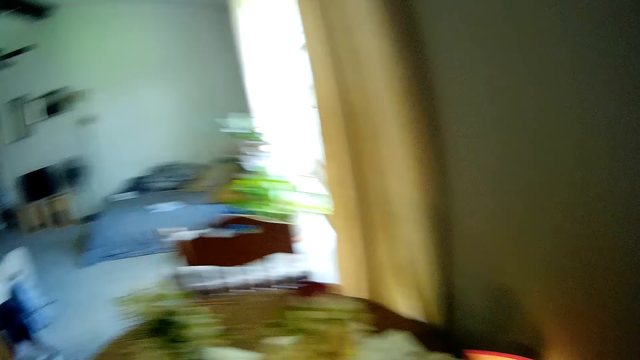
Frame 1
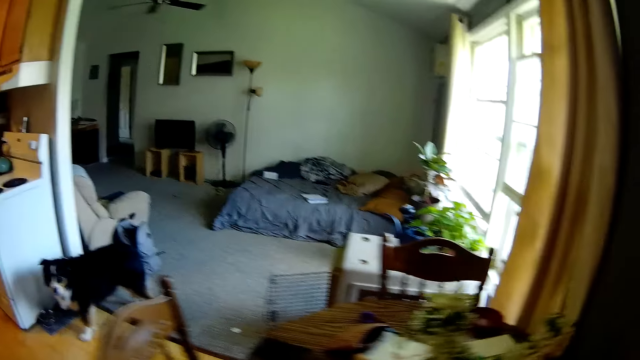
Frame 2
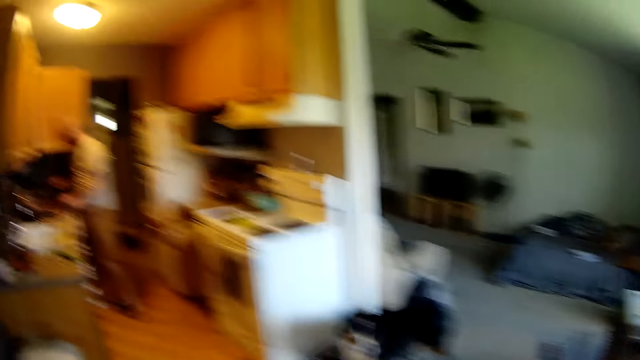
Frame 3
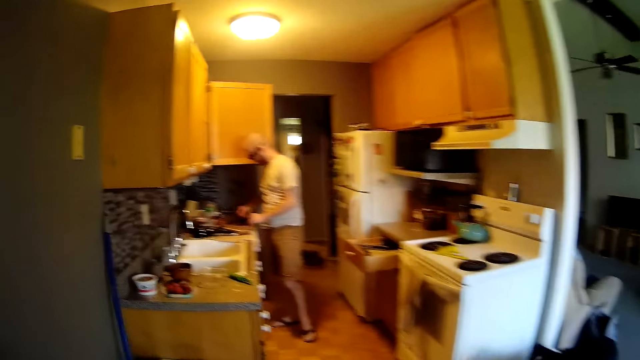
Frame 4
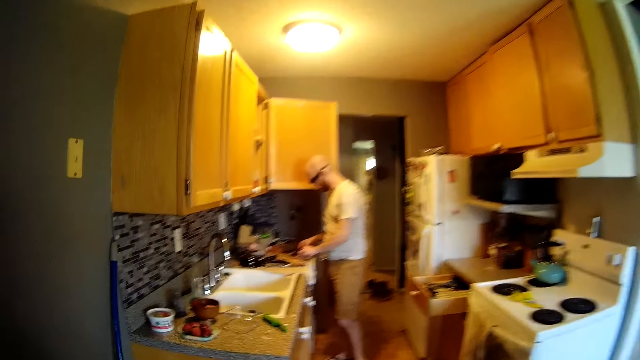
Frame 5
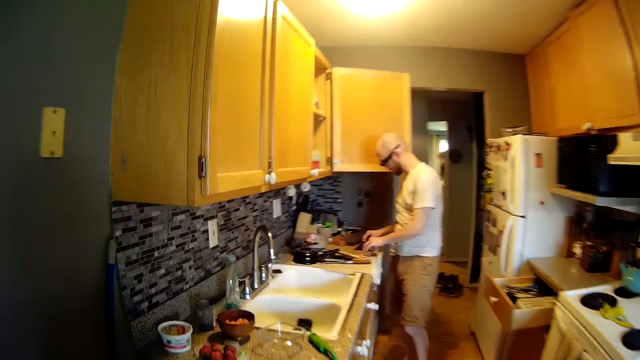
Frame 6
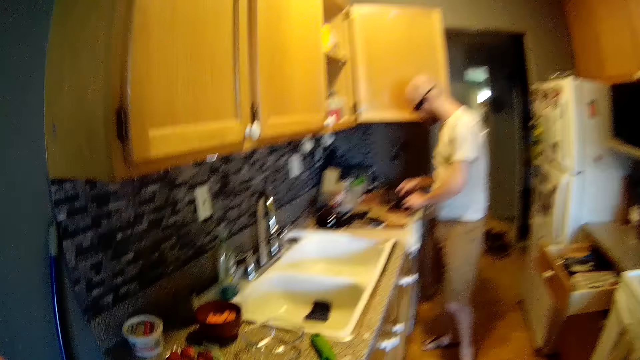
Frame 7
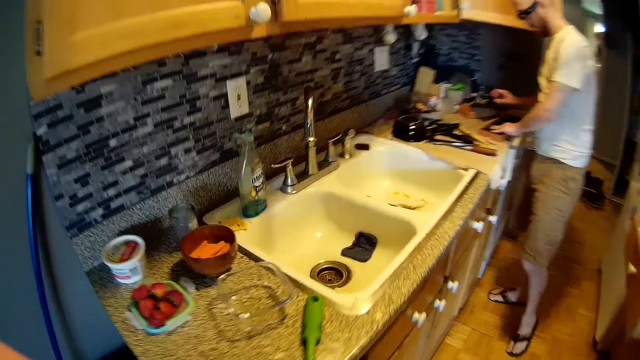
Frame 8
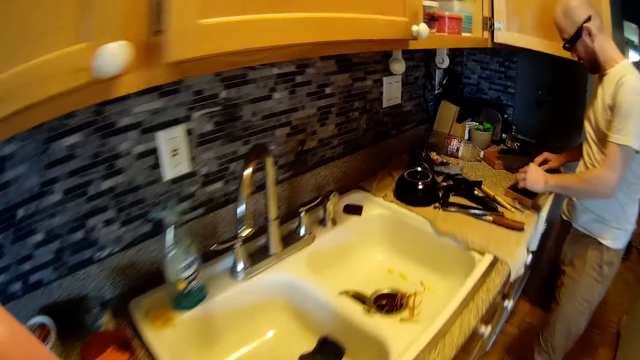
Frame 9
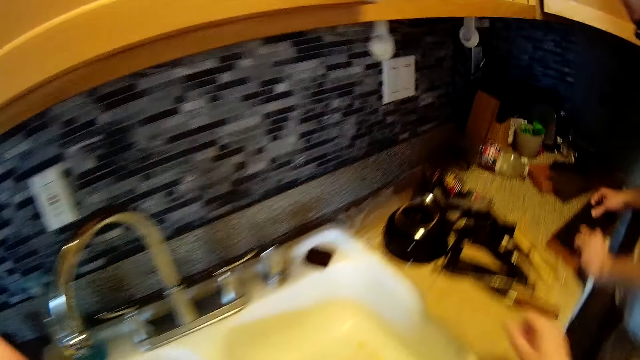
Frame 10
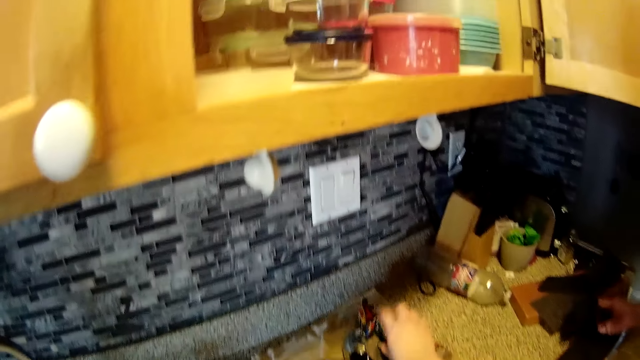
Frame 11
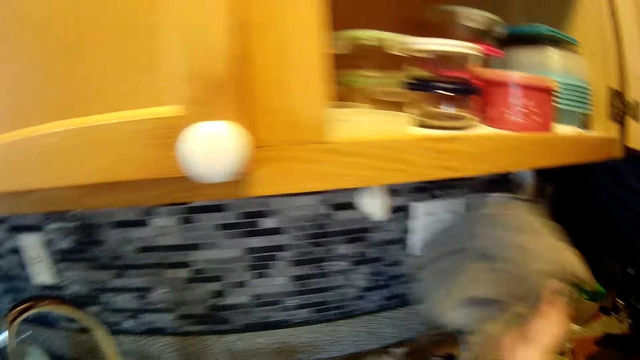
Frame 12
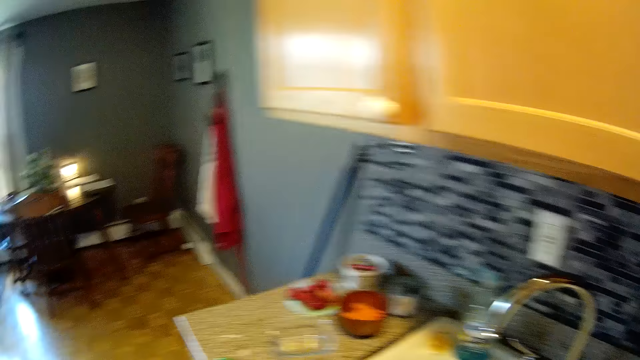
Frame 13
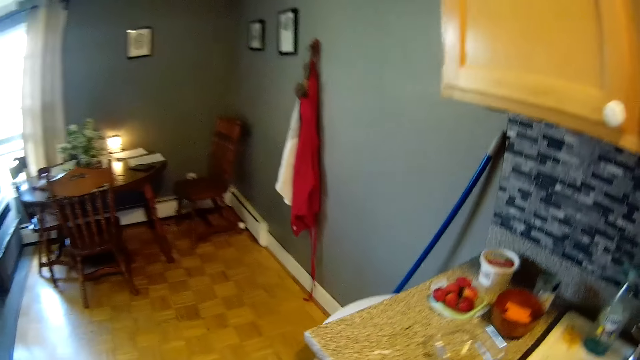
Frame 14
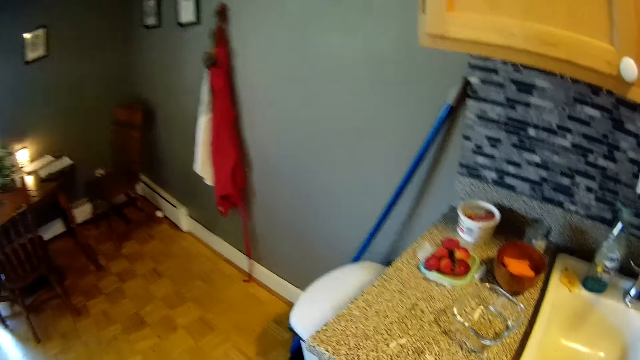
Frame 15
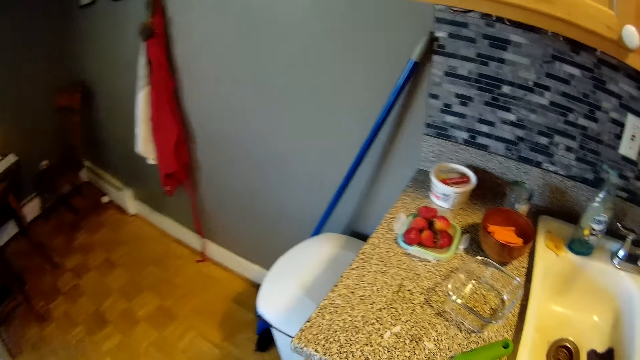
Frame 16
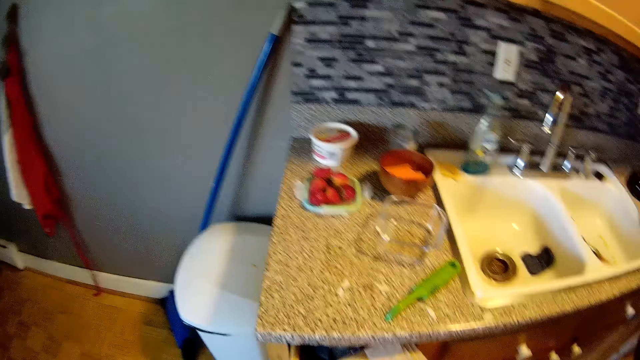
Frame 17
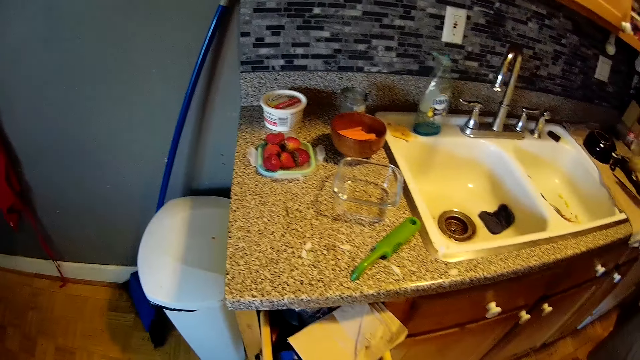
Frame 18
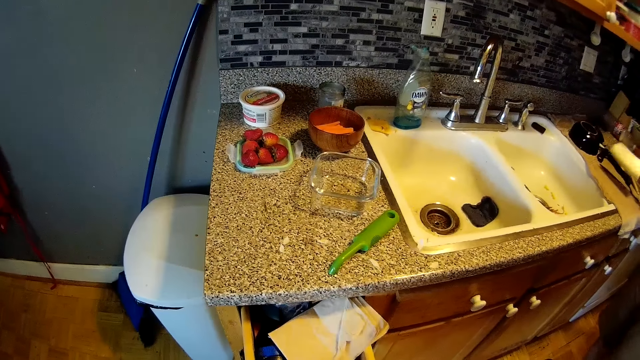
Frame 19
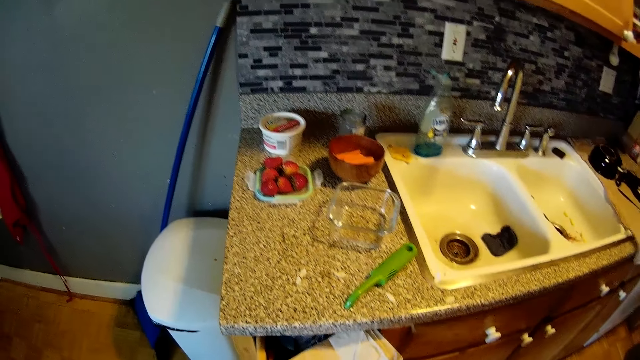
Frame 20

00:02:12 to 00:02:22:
The camera wearer walks to the kitchen counter. The man sorts some clothes on the kitchen countertop with his hands. The camera wearer picks up a piece of cloth on the kitchen countertop with her right hand. She looks around.

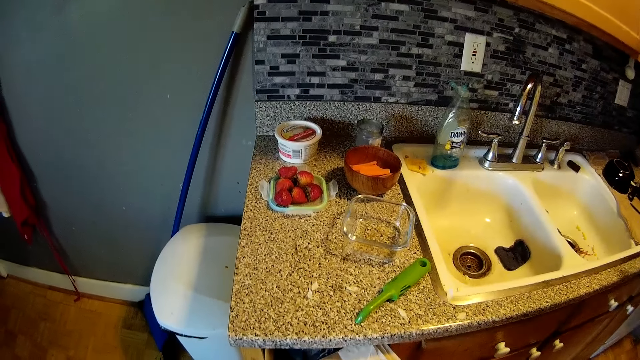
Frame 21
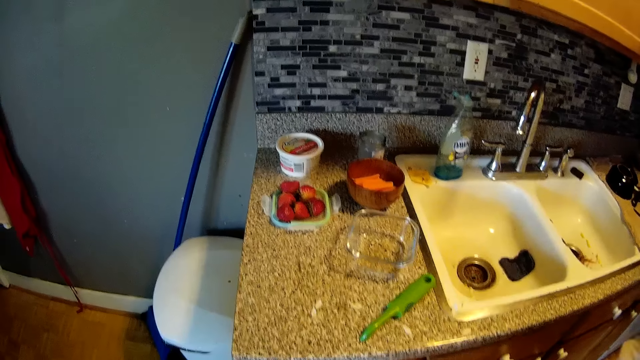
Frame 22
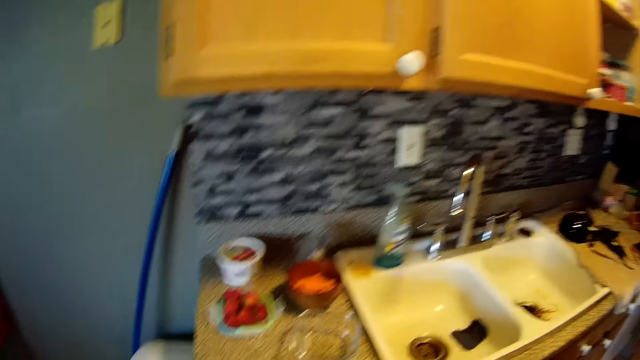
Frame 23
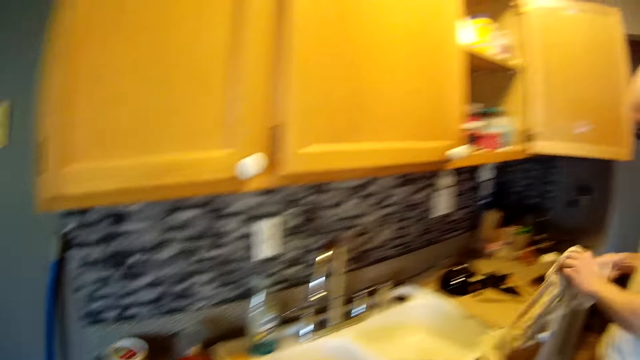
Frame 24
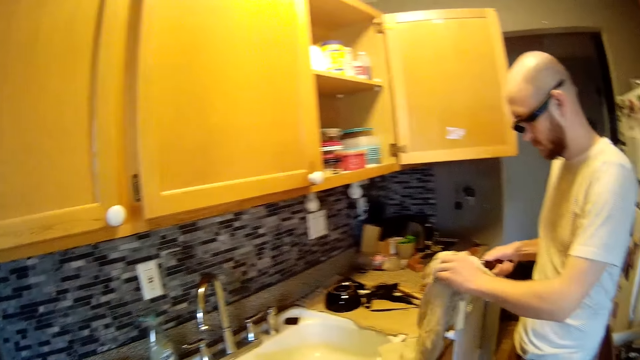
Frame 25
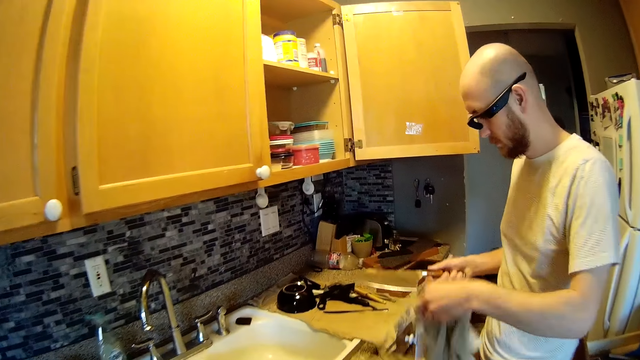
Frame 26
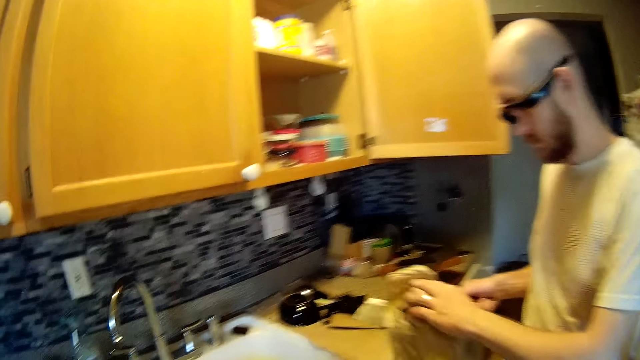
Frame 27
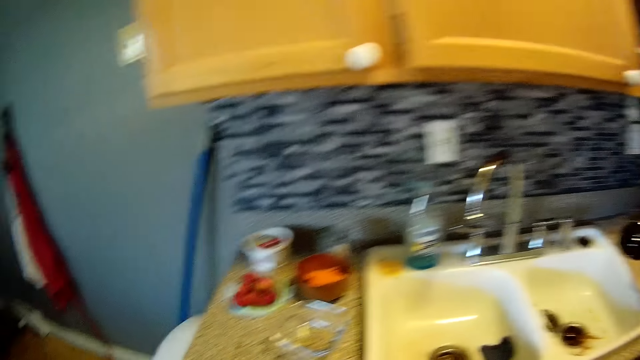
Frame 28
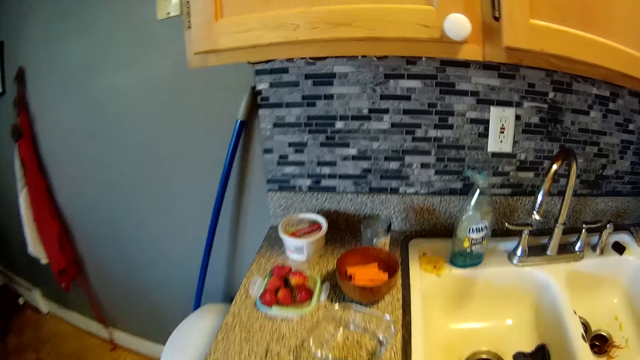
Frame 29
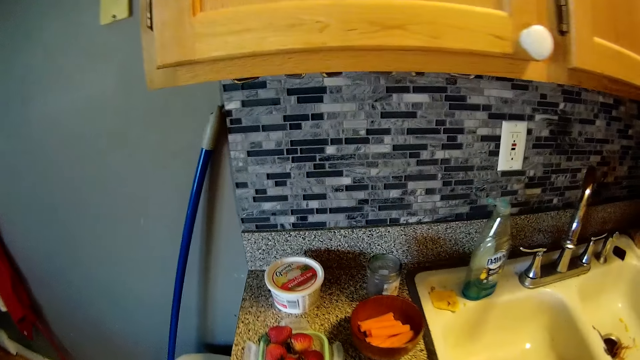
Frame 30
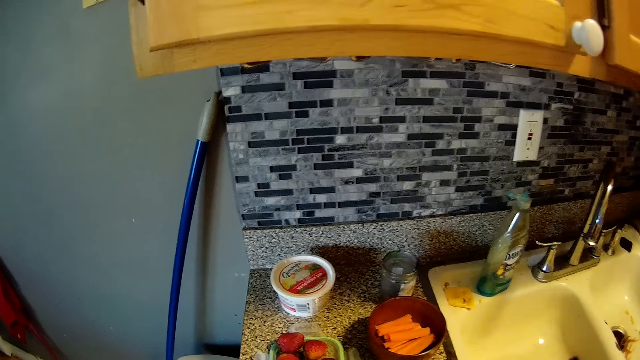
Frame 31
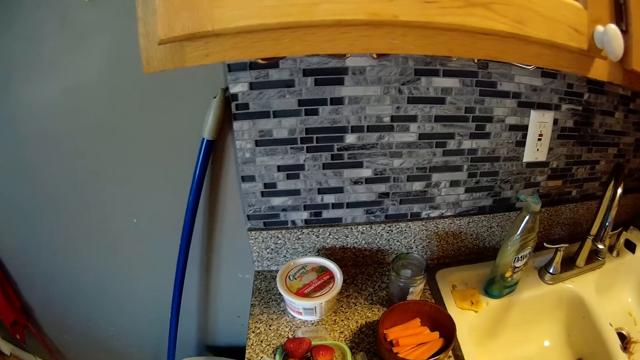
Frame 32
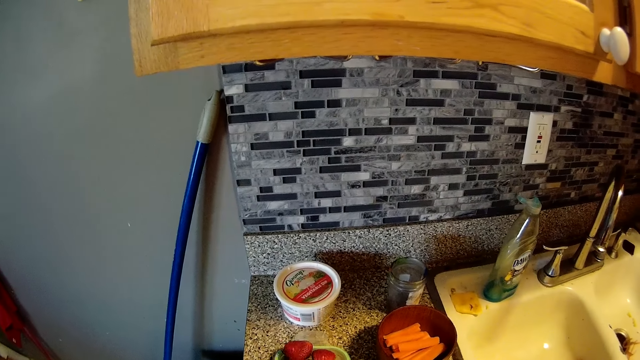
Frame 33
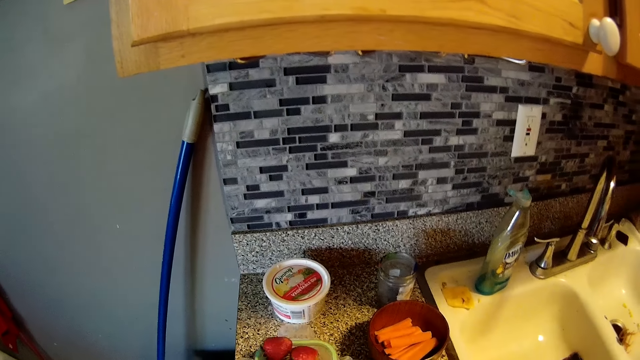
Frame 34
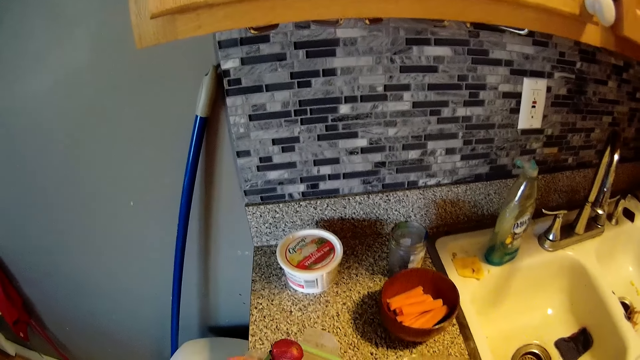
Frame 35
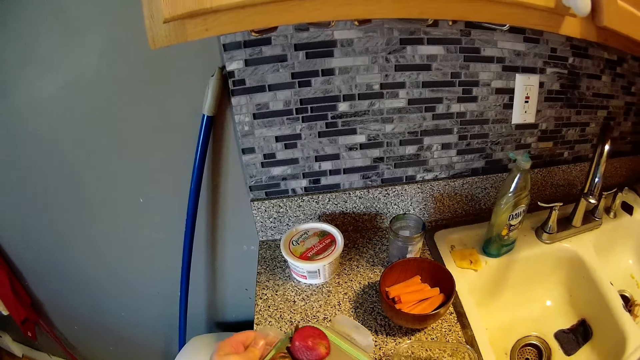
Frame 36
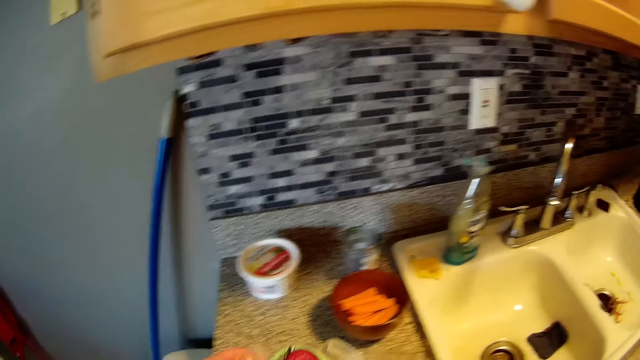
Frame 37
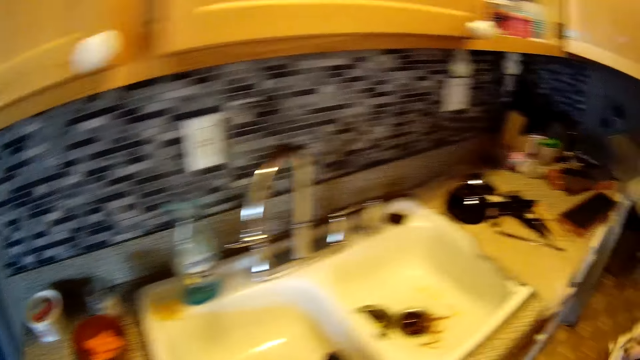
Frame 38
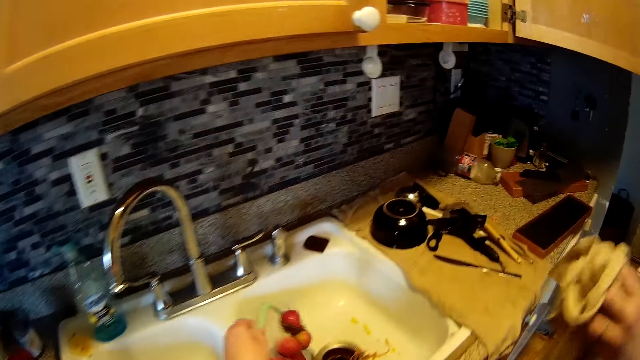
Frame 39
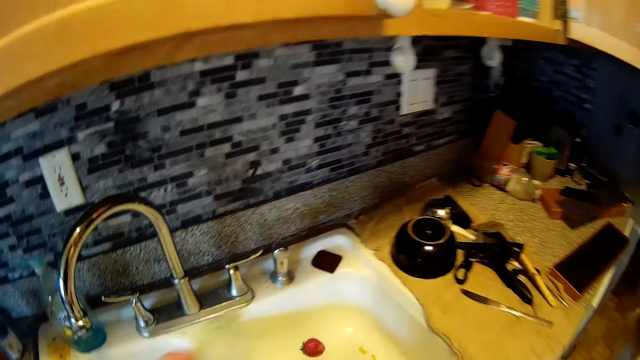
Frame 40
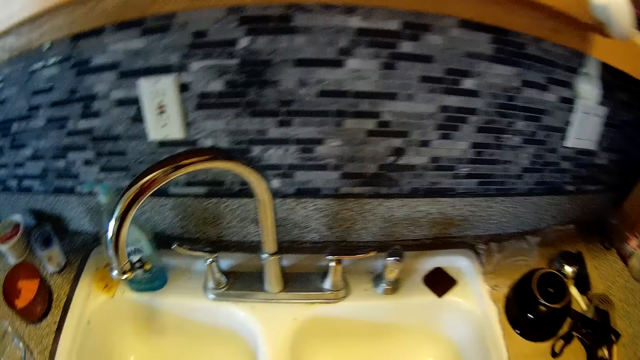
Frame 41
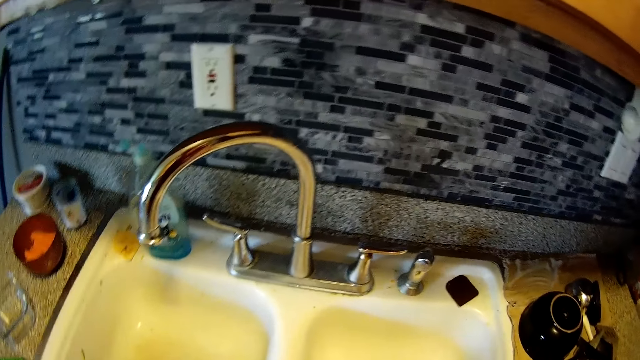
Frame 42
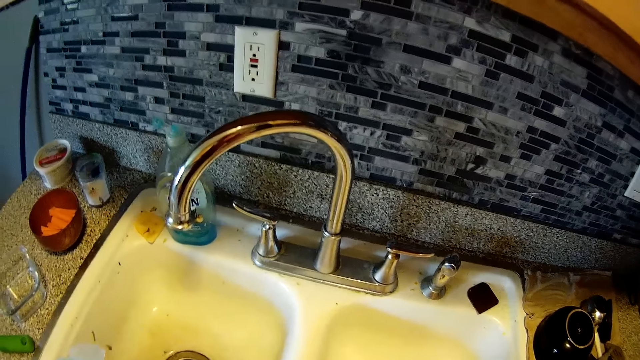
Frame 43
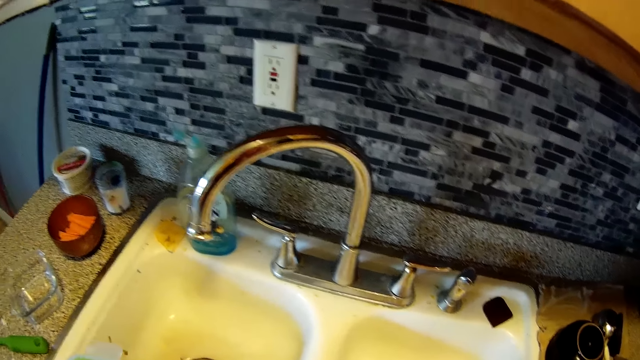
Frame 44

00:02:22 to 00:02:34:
The man wipes a knife in his right hand with a towel in his left hand. The camera wearer converses with the man. She picks up a plate lid of strawberries from the kitchen countertop with her left hand. She pours the strawberries into the kitchen sink with her left hand.
